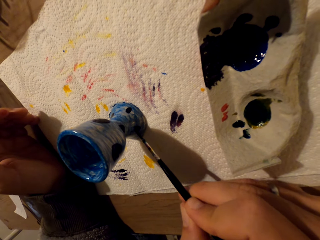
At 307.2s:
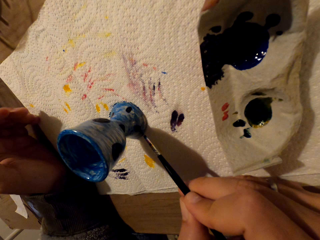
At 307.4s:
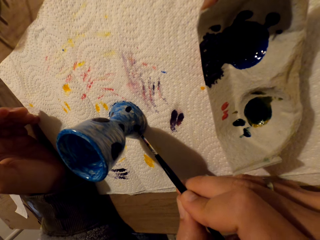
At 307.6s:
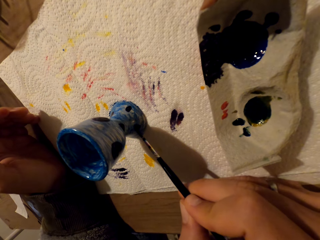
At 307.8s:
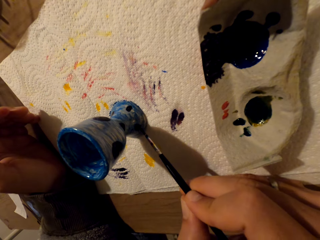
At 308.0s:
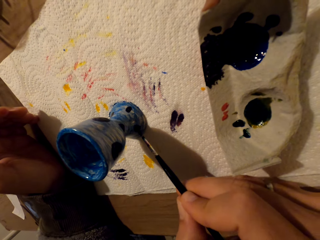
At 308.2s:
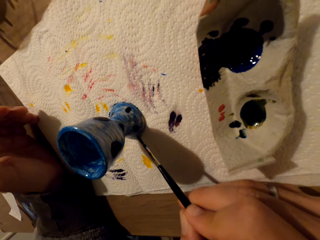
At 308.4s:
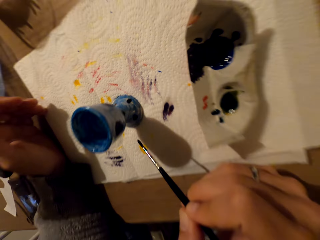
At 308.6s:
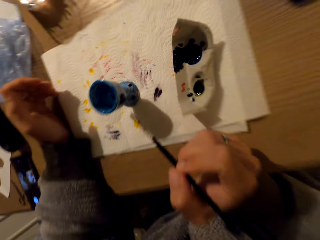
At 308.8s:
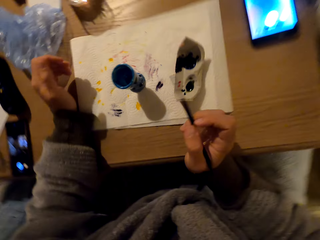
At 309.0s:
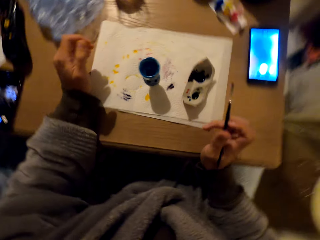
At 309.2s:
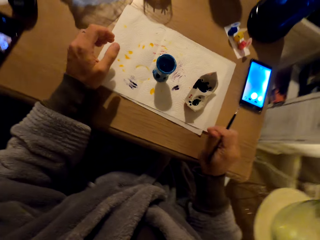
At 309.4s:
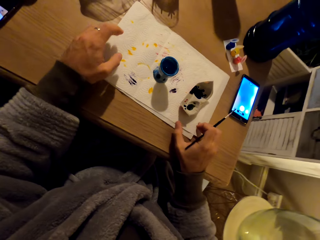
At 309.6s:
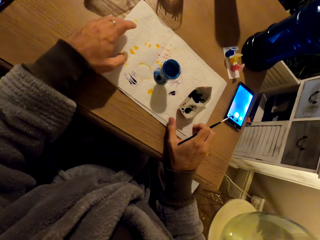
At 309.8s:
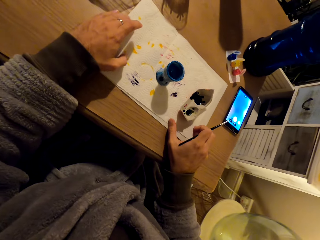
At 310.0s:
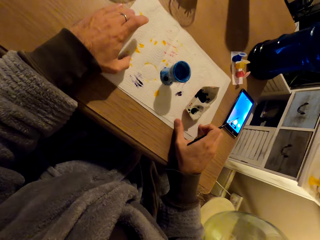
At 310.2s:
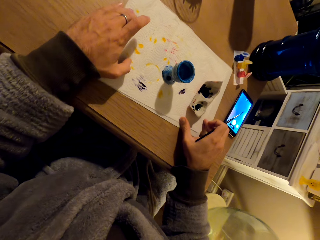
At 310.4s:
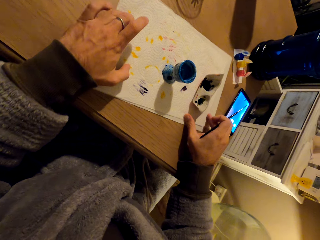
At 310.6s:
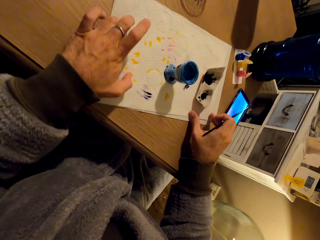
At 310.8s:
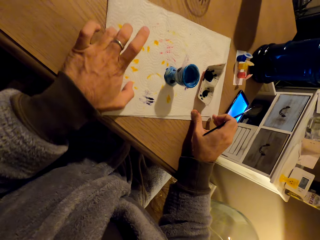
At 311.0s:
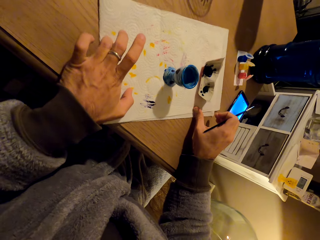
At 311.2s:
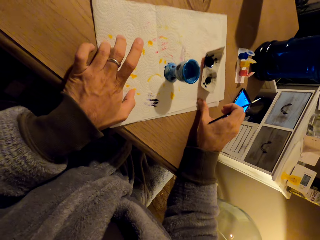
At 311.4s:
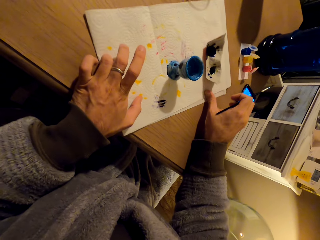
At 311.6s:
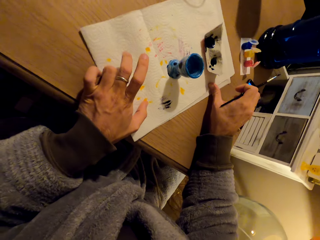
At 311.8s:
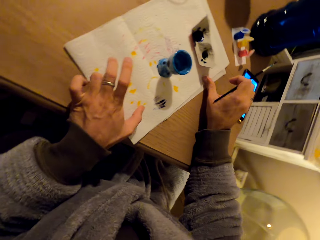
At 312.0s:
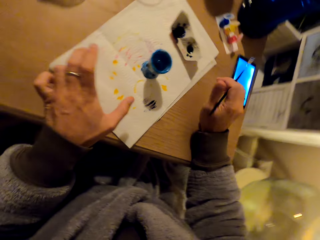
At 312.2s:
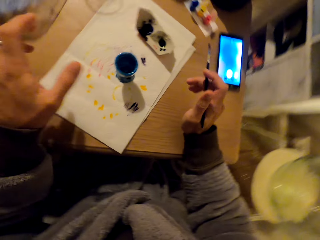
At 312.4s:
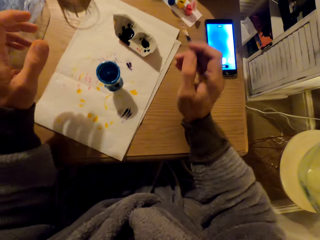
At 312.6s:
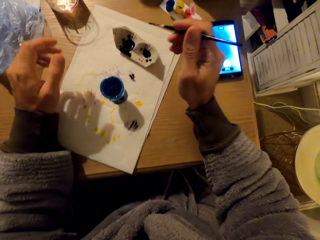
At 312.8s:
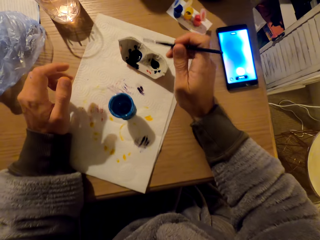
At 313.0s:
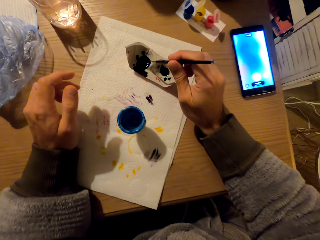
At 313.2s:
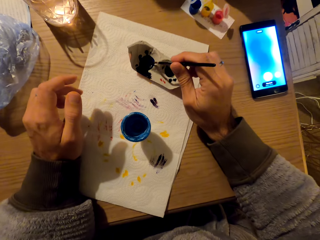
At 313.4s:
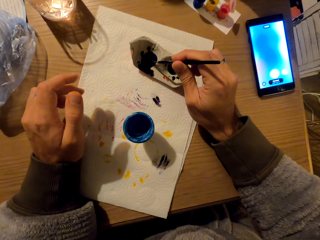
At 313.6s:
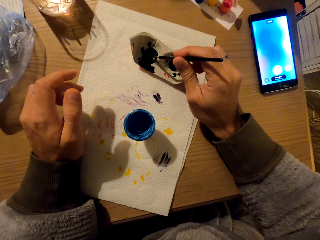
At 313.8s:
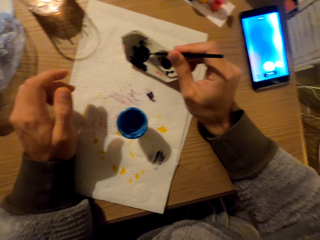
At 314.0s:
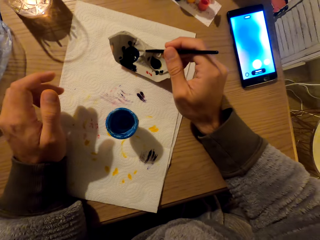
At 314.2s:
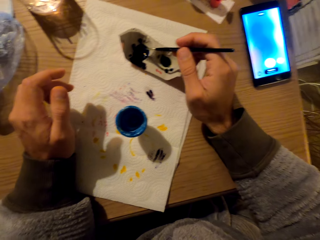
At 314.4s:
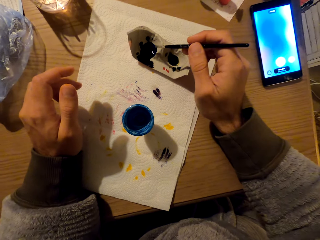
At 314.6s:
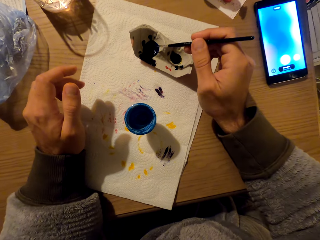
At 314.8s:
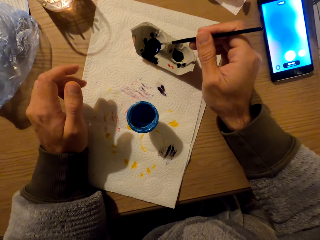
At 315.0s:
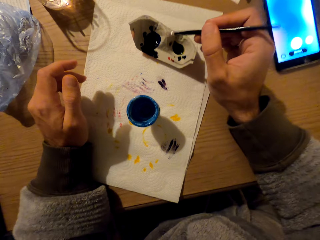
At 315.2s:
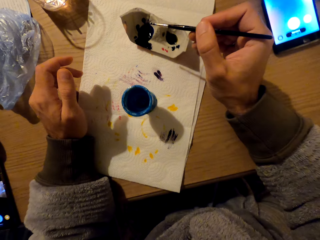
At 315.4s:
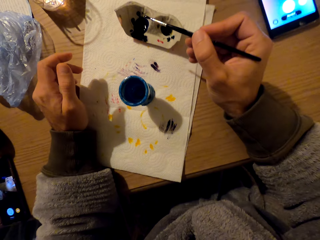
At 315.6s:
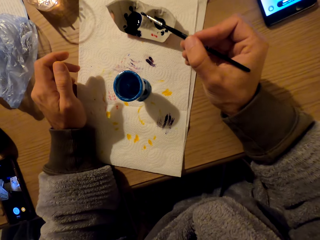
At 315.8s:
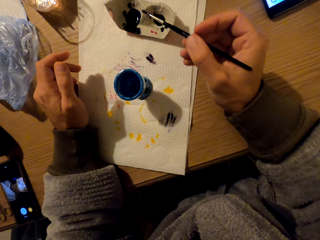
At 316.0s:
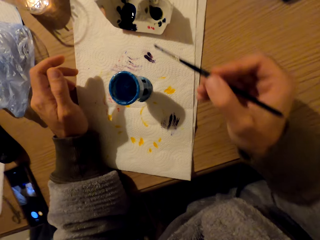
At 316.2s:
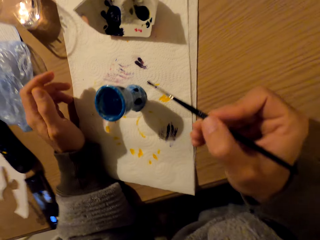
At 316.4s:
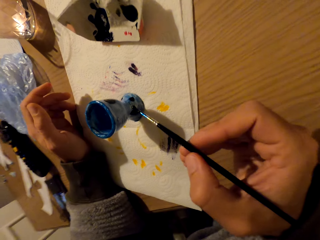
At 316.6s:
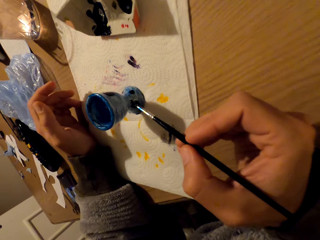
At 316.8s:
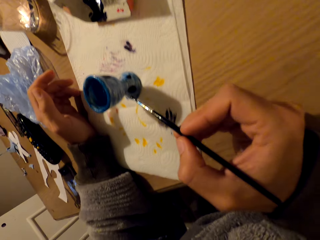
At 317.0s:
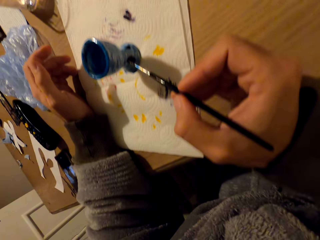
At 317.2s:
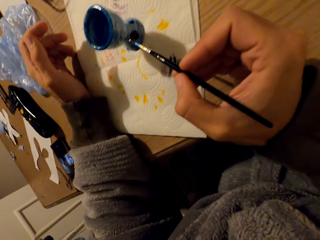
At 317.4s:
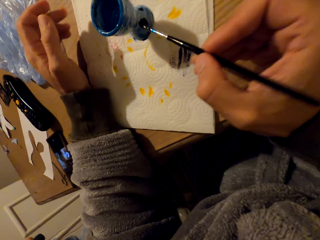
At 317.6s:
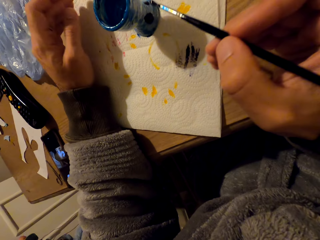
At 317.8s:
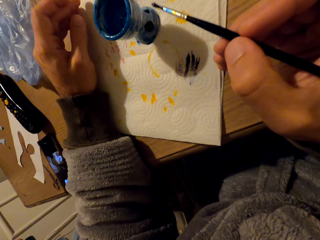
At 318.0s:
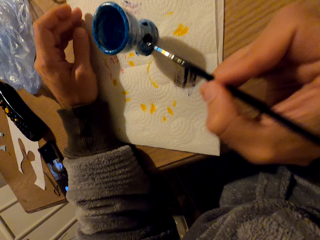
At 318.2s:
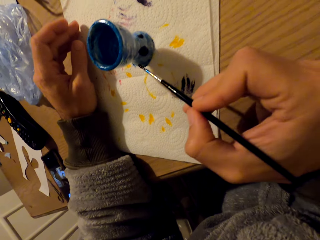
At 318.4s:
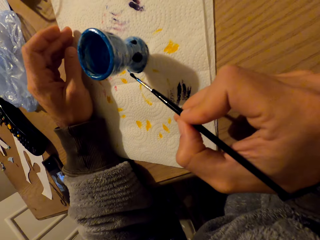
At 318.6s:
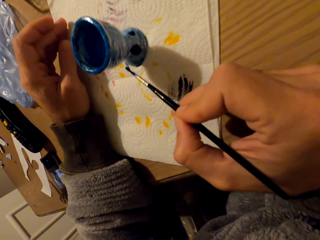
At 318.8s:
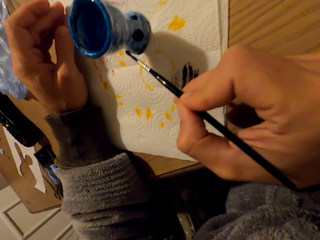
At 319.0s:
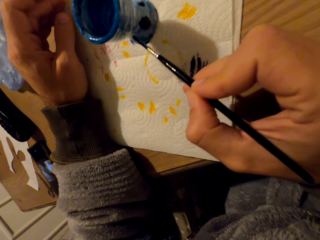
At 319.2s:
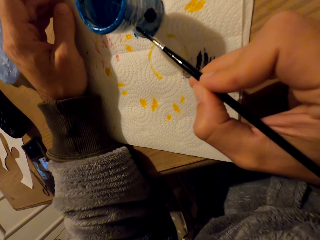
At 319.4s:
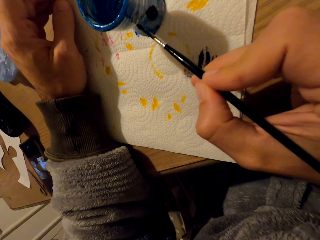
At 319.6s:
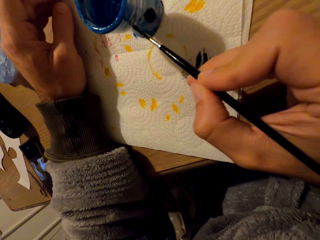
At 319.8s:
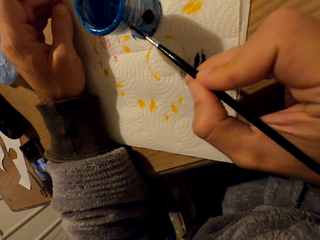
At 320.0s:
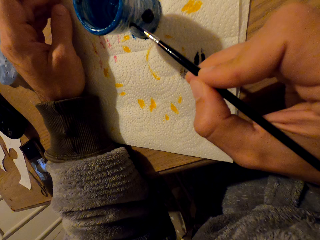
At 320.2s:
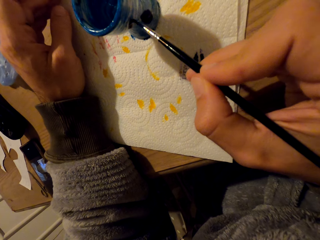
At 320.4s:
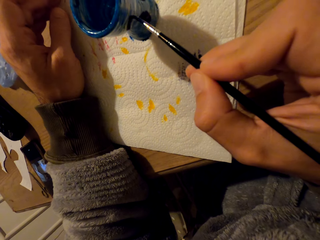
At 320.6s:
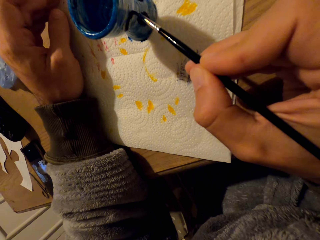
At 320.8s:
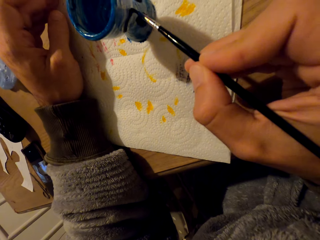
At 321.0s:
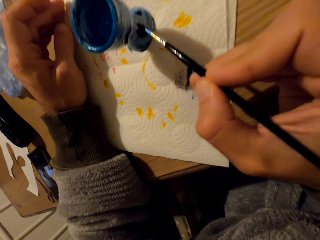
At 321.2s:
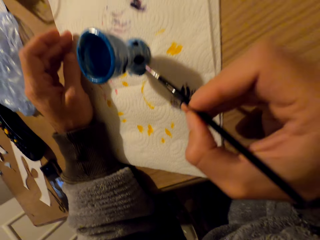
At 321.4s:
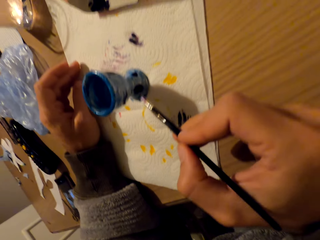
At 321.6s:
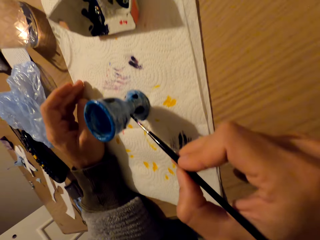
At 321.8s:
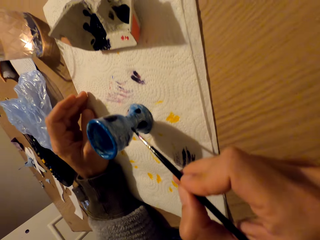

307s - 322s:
The camera wearer stares at the pot. They rotate the paper towel. They touch the paper. They coat the brush with paint. They paint the pot.

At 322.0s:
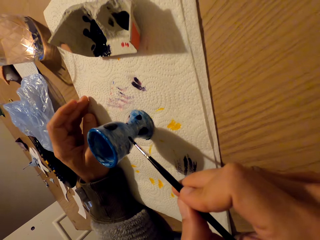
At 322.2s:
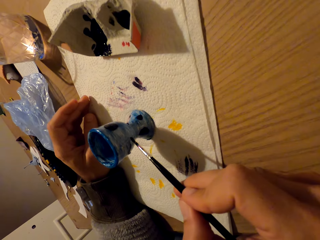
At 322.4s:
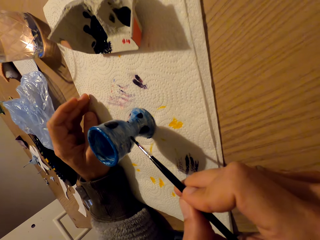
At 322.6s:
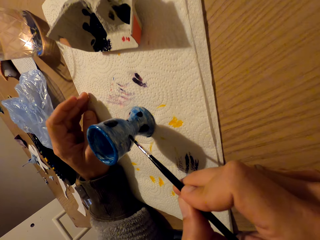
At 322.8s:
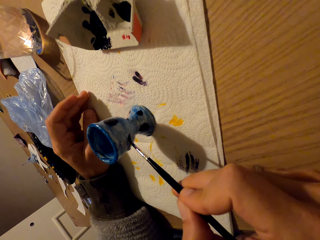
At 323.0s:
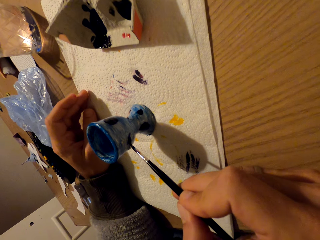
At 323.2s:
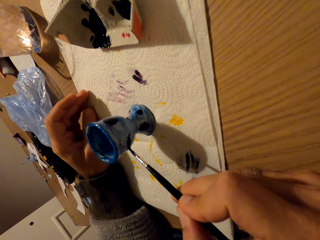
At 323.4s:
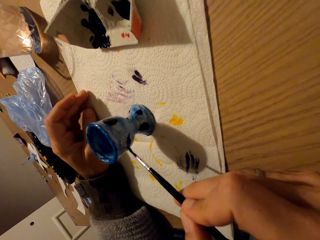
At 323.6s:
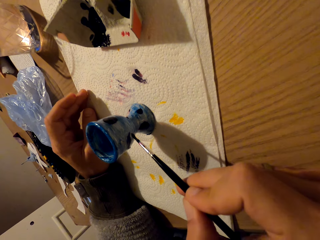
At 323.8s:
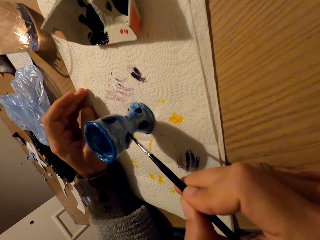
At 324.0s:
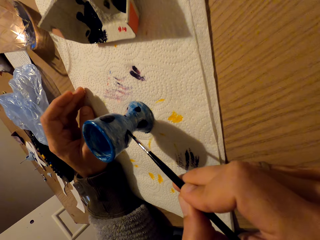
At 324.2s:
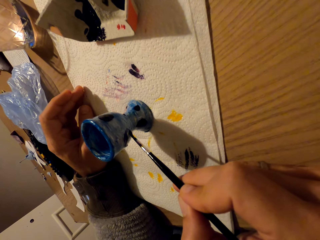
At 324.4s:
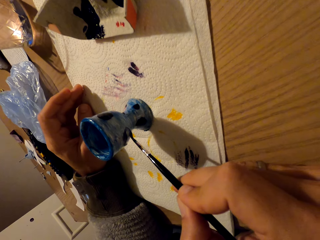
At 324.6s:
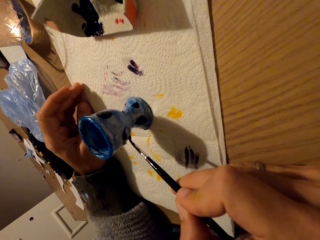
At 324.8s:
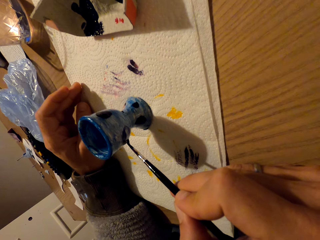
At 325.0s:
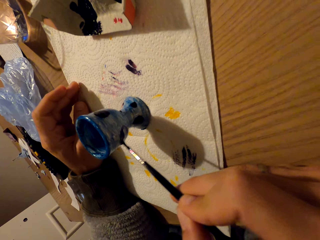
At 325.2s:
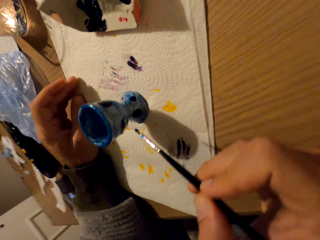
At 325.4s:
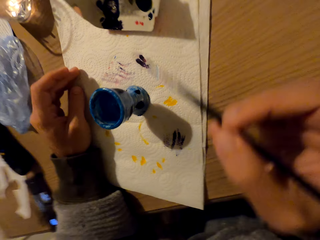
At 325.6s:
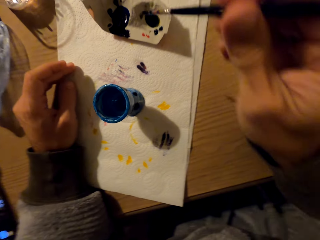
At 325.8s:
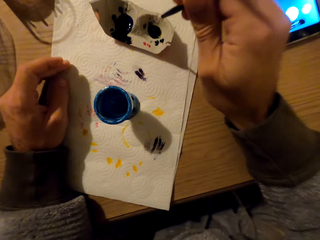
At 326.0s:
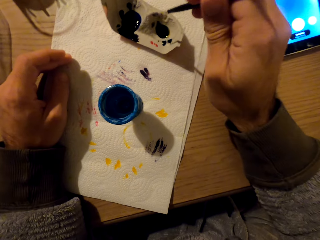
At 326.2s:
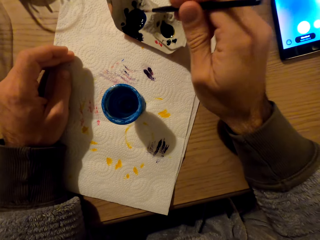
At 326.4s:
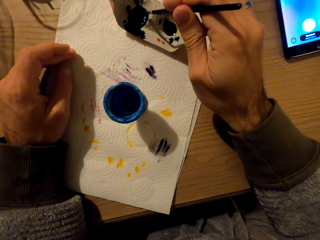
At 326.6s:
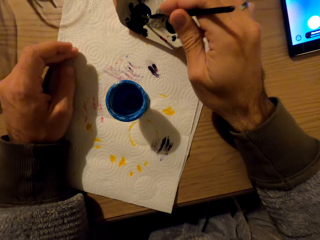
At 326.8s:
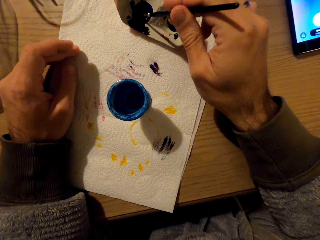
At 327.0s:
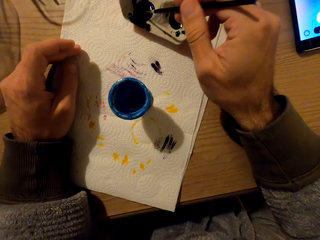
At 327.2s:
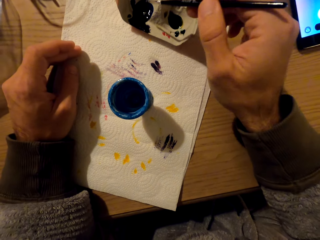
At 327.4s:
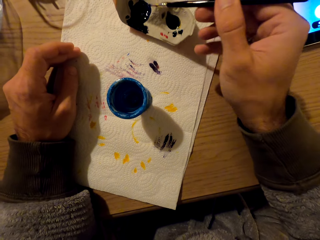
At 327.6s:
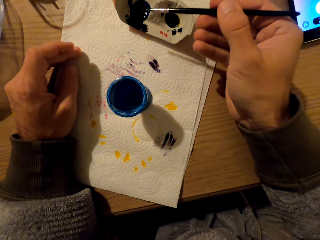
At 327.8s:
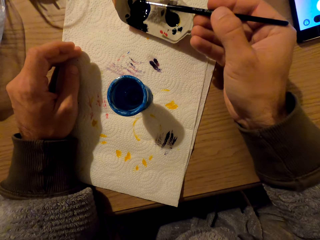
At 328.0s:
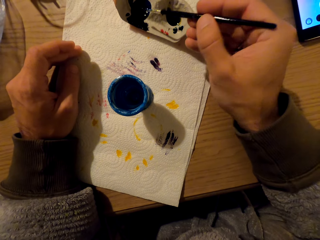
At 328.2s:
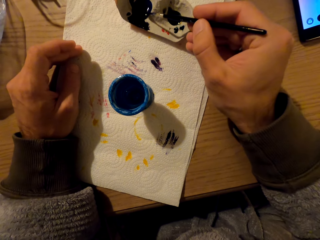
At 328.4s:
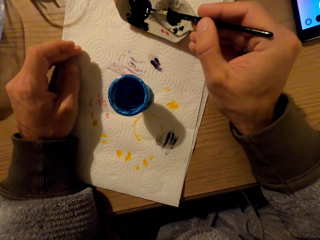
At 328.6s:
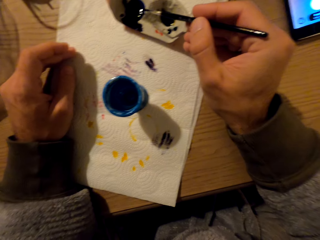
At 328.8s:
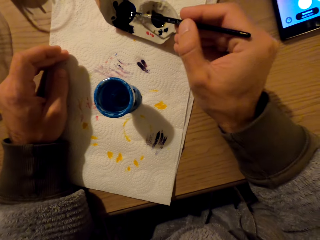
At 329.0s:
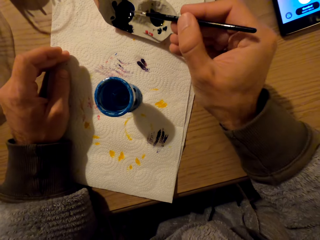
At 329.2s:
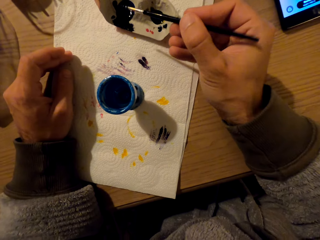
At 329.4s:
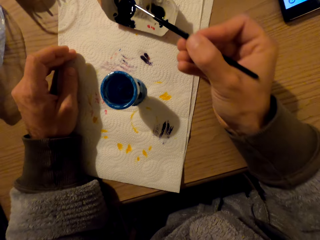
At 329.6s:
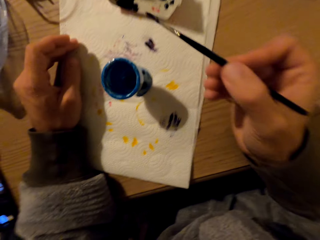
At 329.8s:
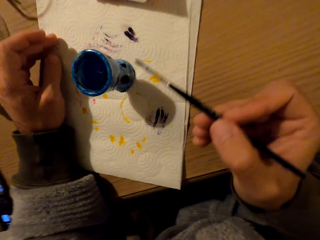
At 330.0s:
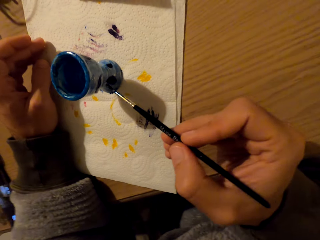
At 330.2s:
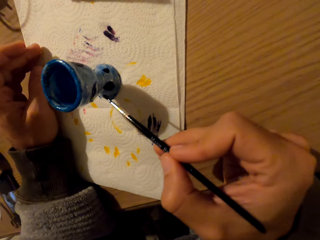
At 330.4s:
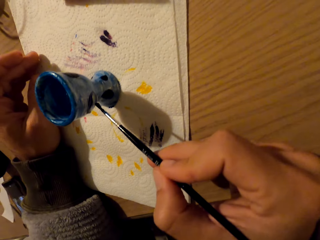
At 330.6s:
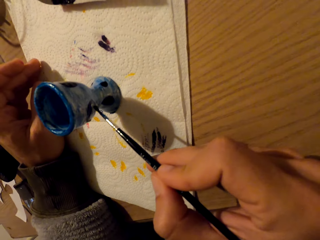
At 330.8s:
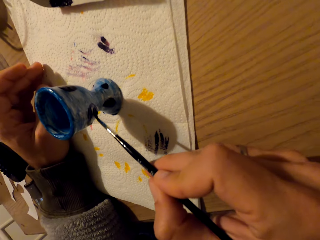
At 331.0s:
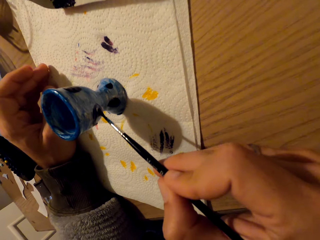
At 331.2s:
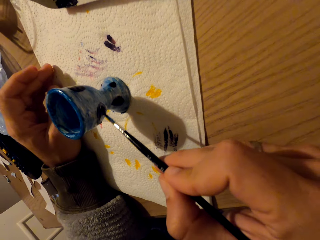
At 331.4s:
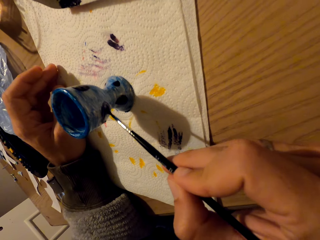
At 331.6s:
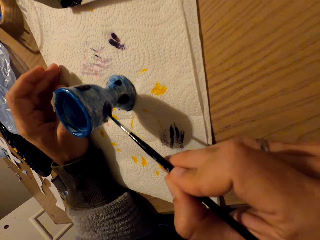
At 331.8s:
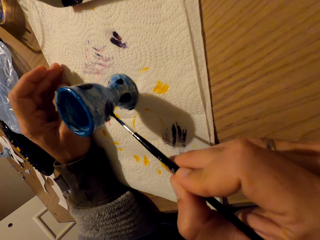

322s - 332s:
The camera wearer immerses the brush in paint. They decorate the pot.
